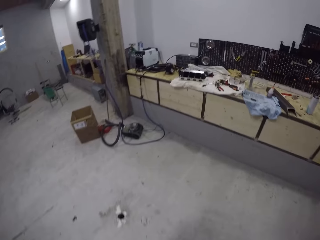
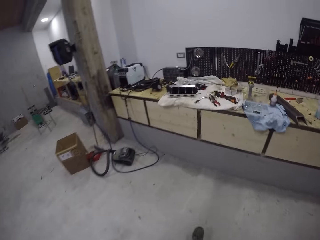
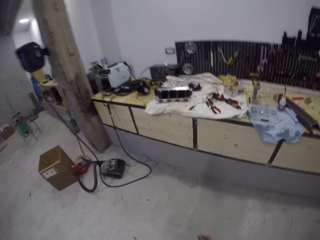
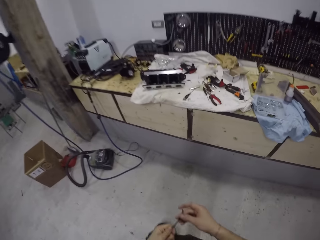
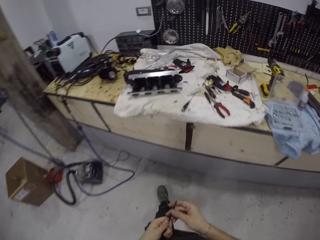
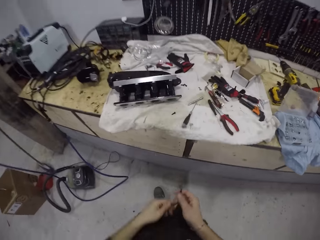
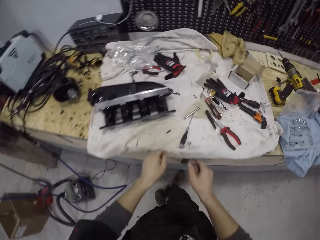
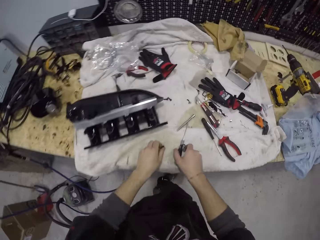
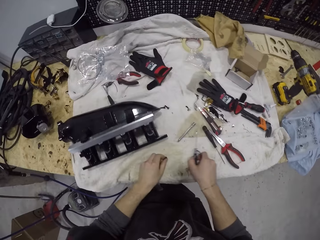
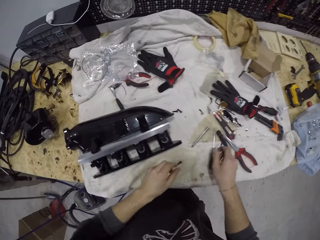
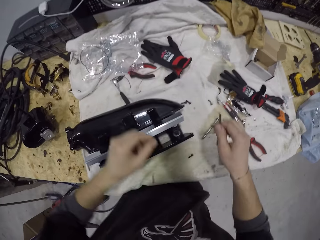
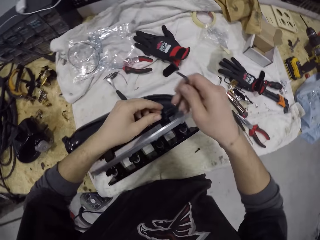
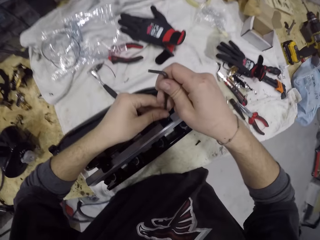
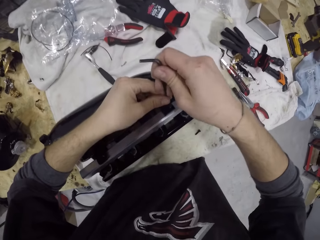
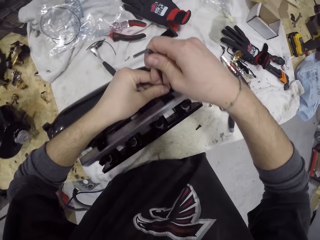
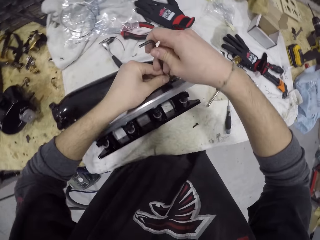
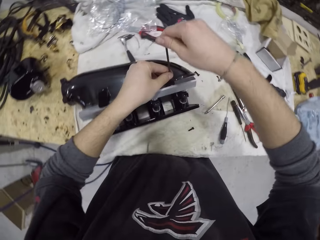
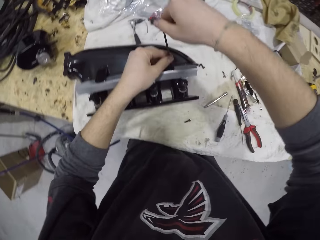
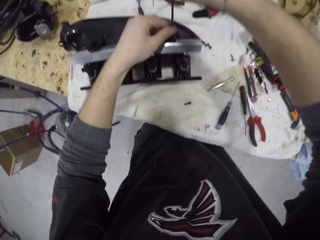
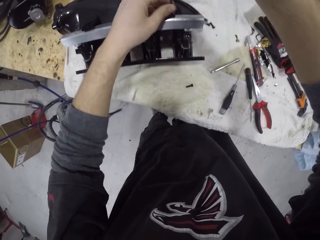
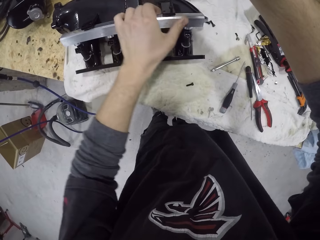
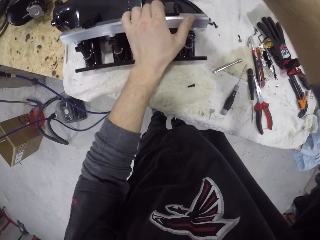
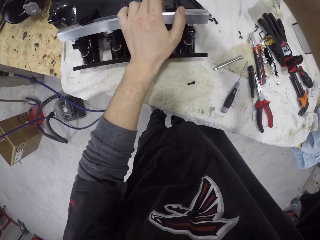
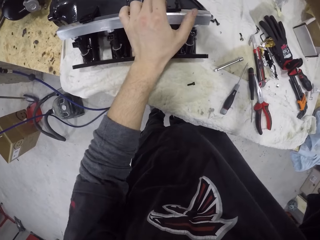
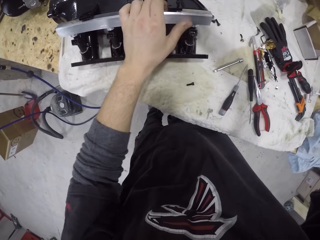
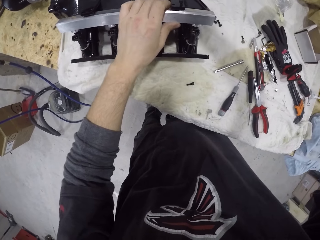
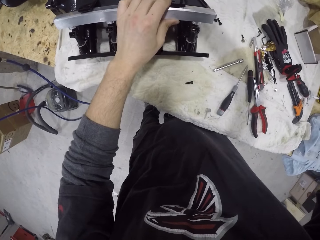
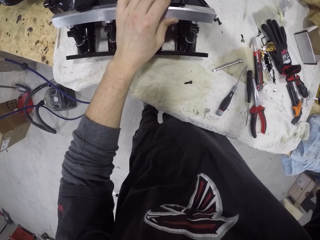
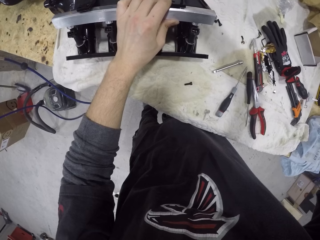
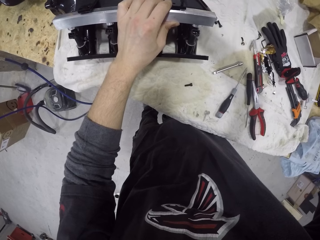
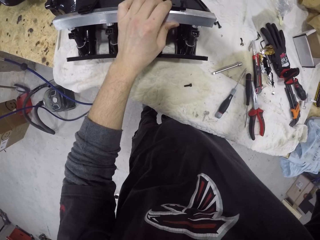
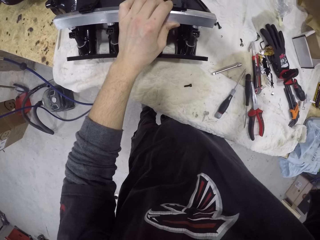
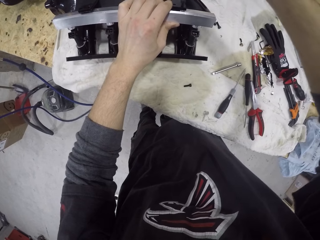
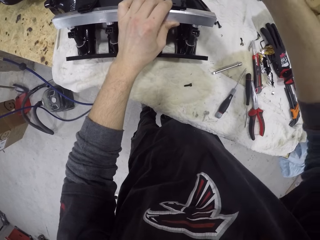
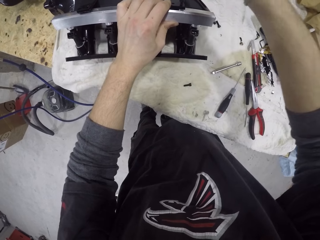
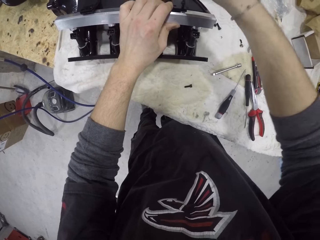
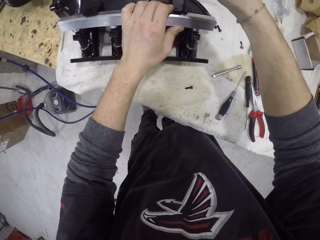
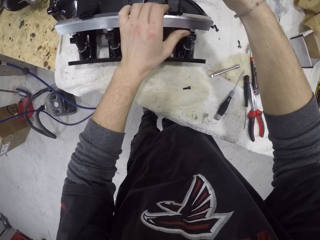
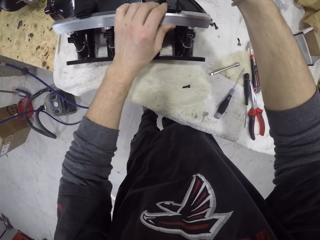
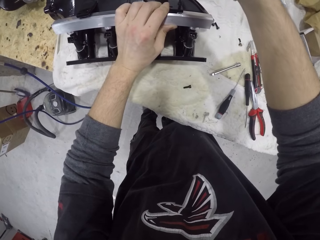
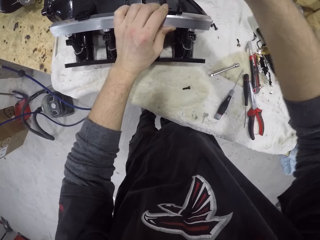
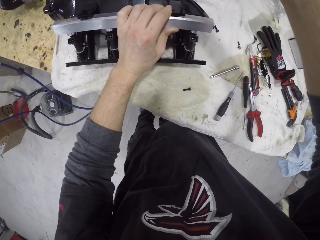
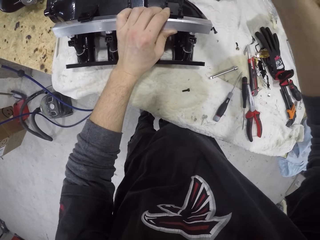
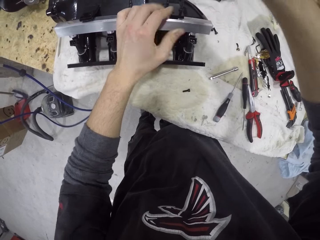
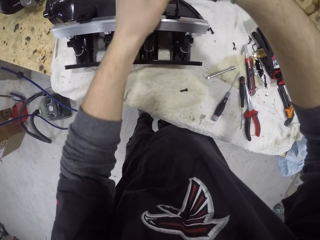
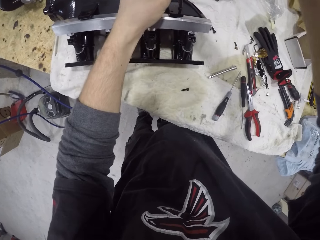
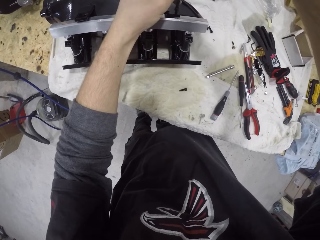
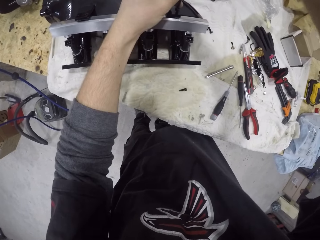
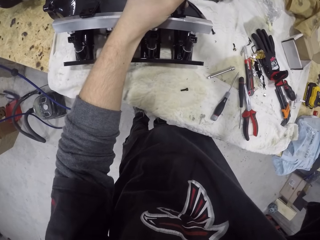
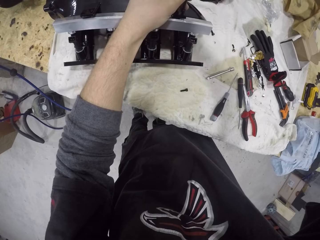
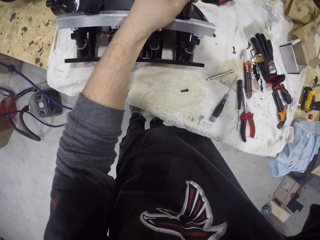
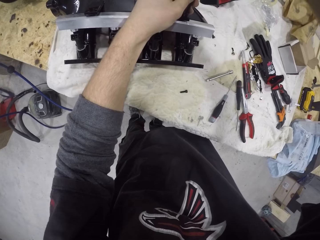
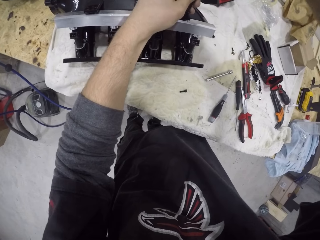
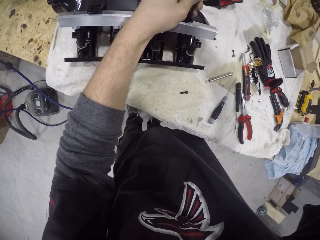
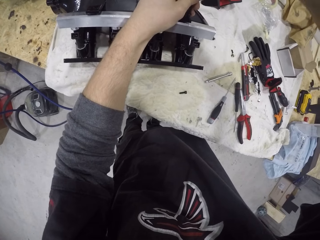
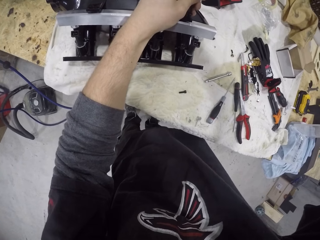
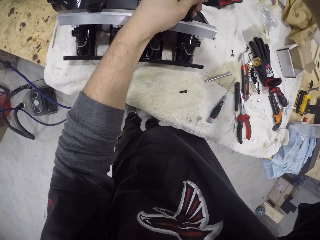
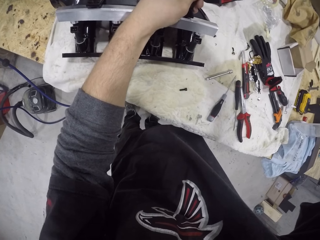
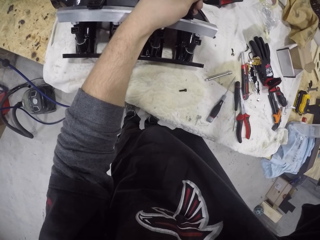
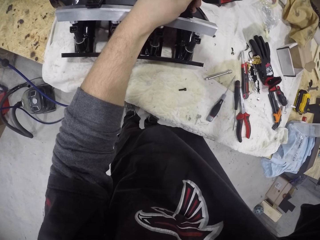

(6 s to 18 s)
The camera wearer shifts a screwdriver on the table with his right hand. He unscrews a screw from a cylinder on the table with an Allen key in both hands.

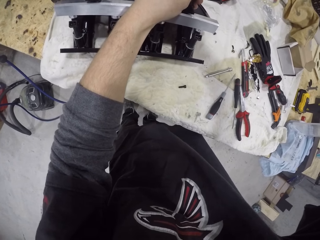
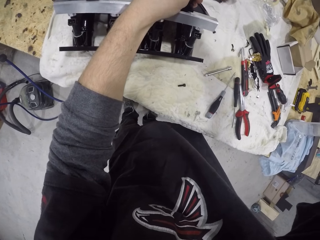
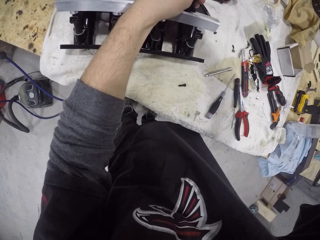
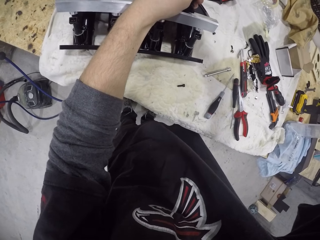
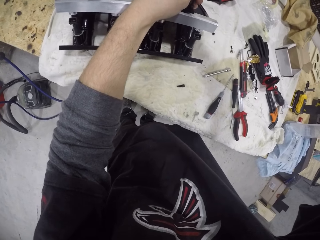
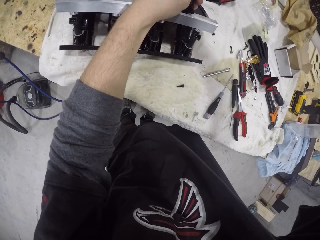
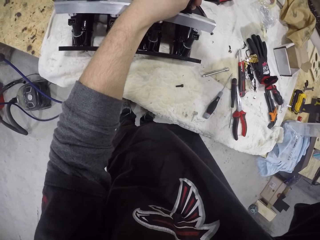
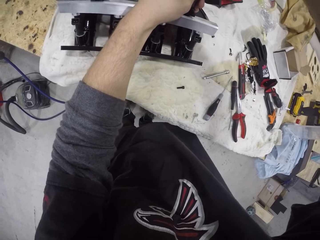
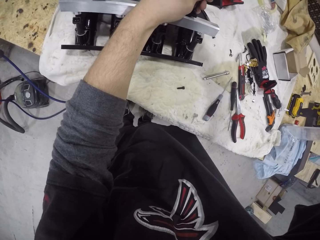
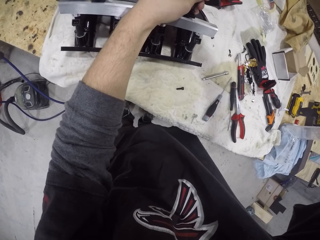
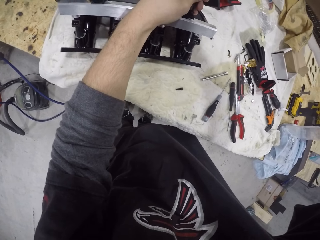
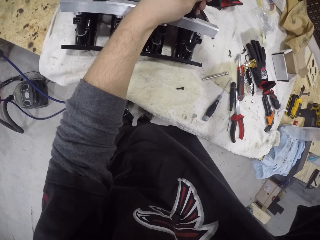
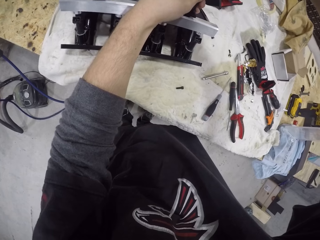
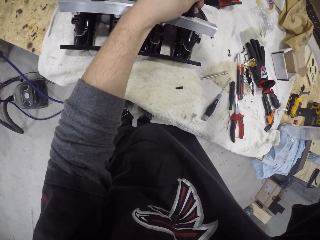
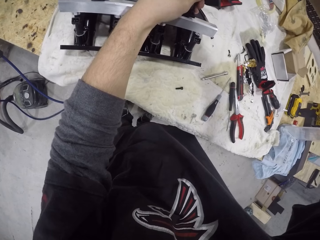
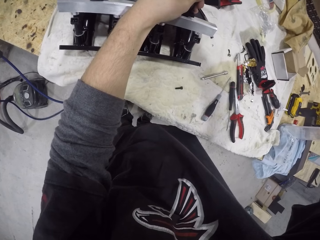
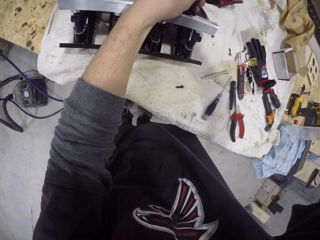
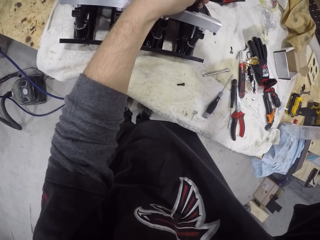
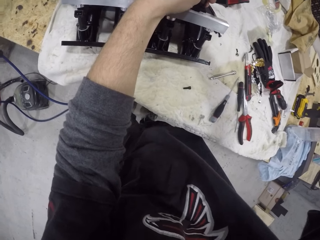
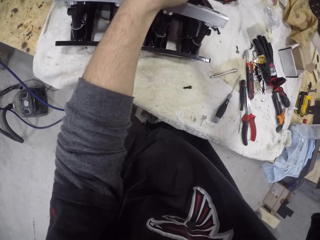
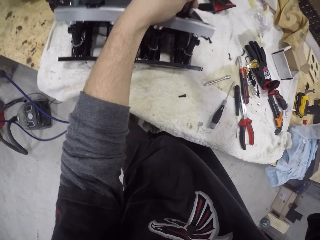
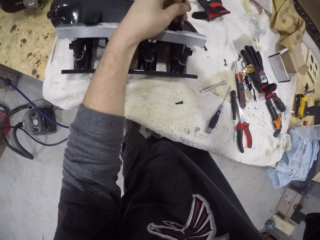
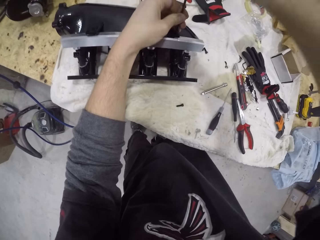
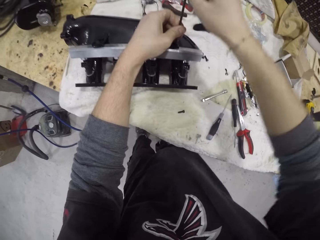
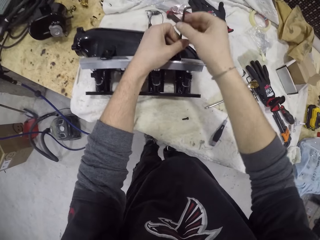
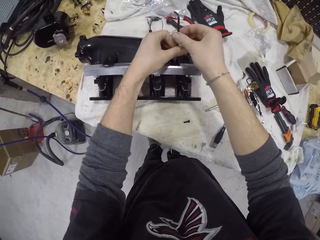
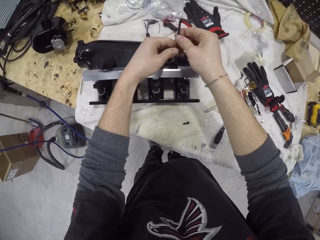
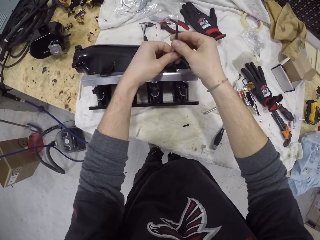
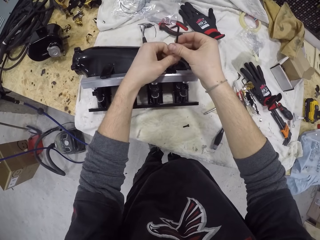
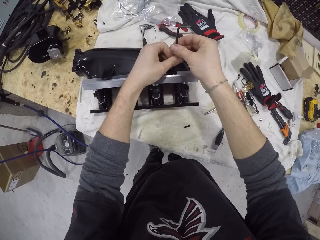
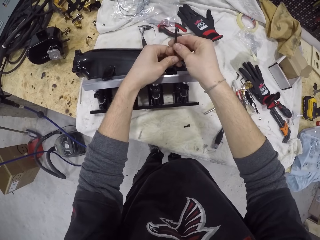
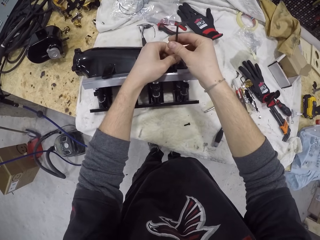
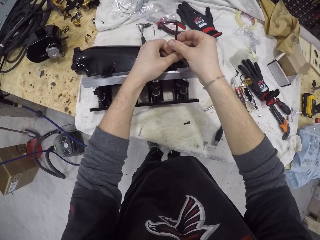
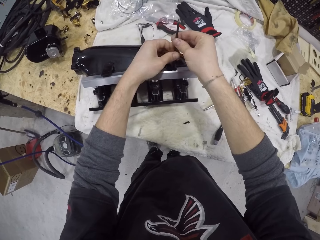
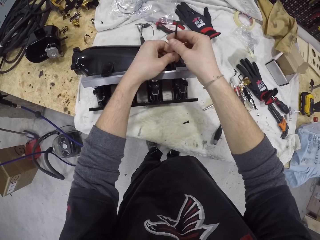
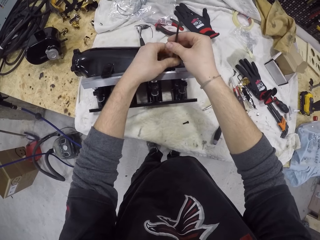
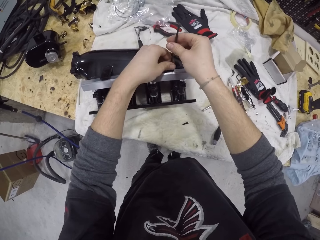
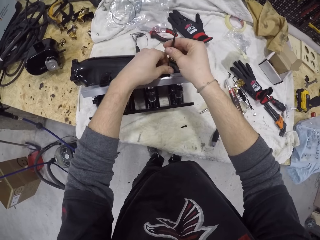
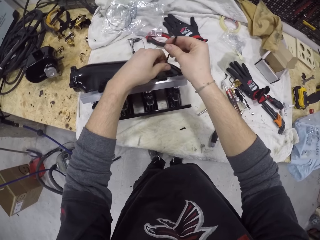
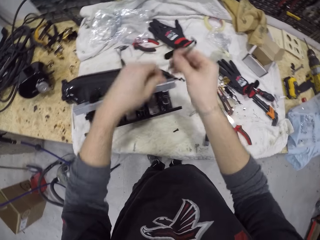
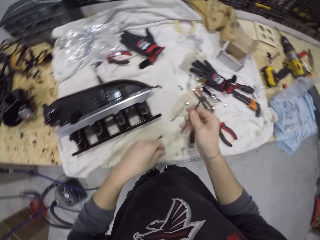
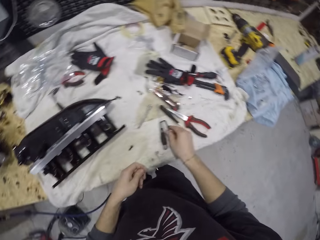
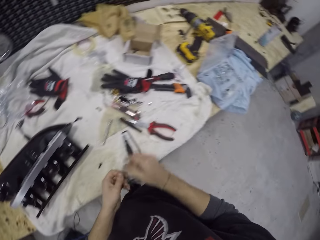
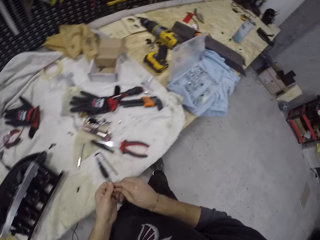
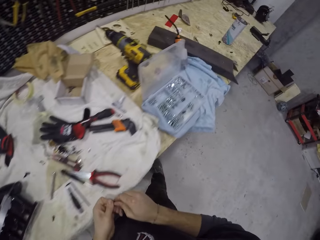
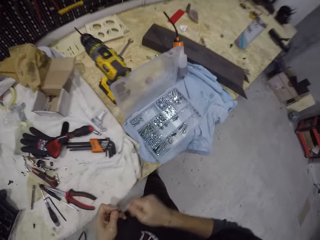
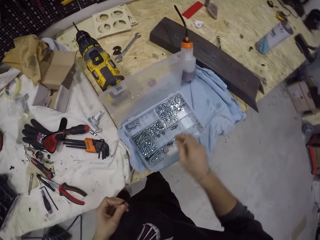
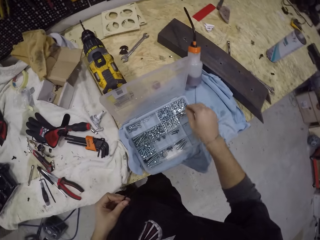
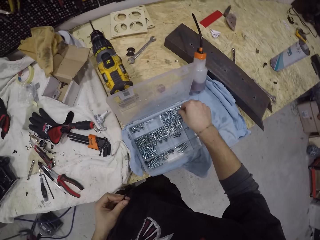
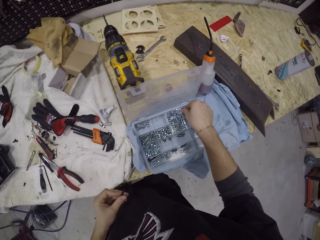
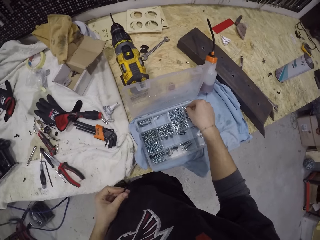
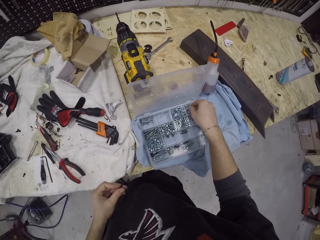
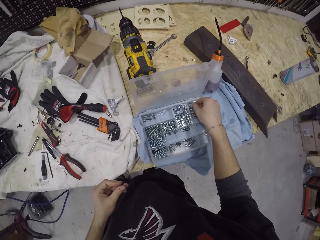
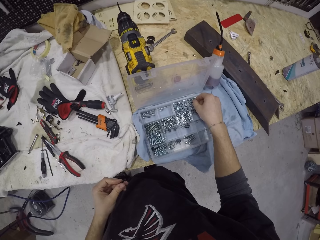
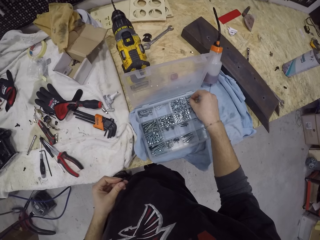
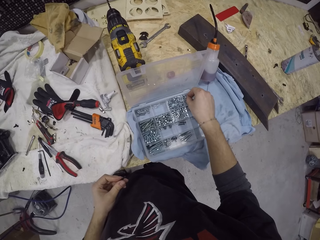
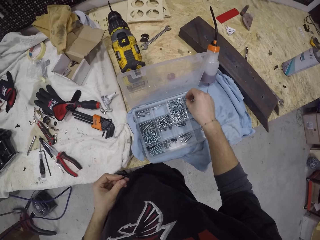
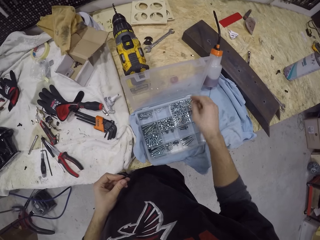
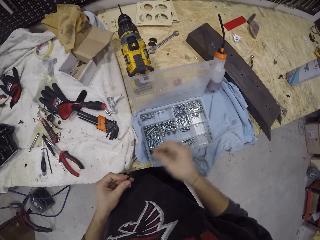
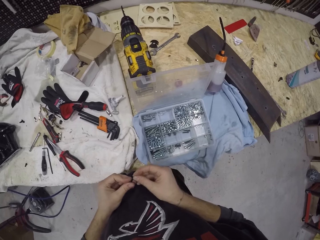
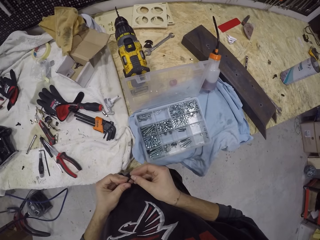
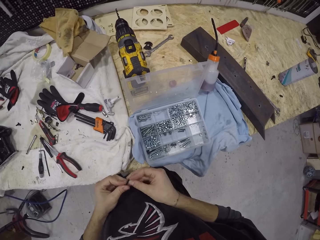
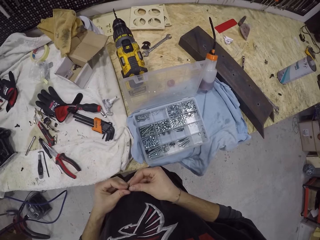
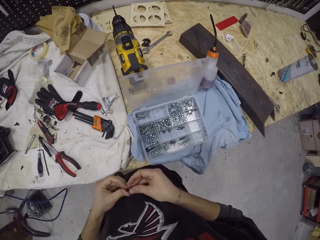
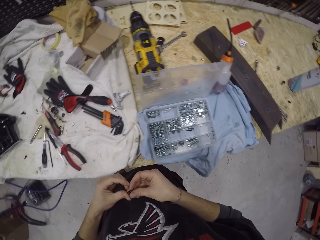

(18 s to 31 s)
The camera wearer drops the Allen key on the table. He picks a nut from a toolbox on the table with his right hand.
